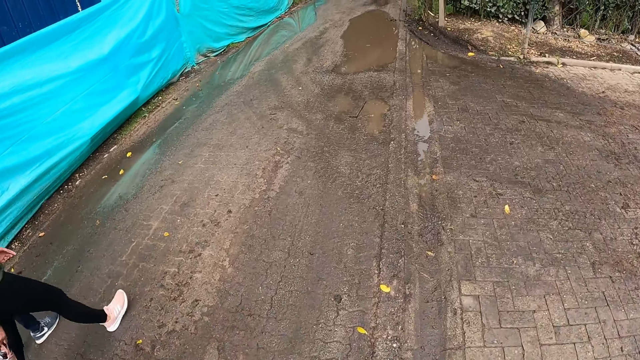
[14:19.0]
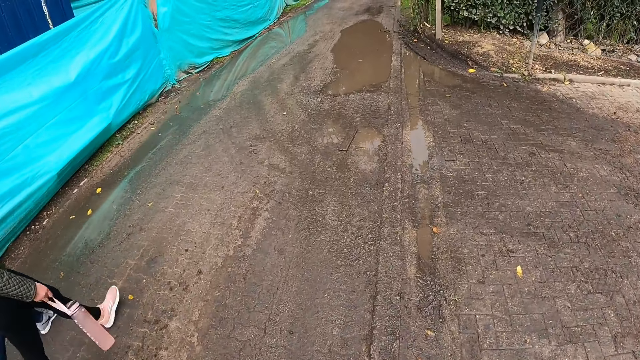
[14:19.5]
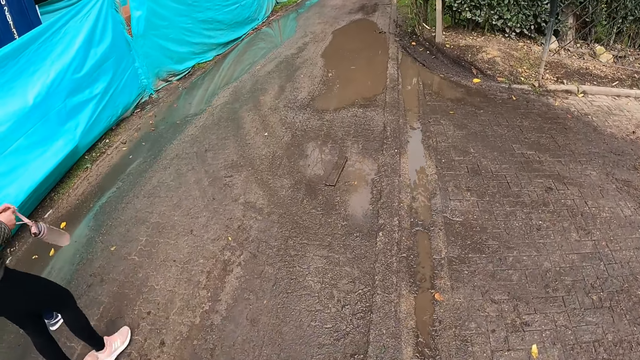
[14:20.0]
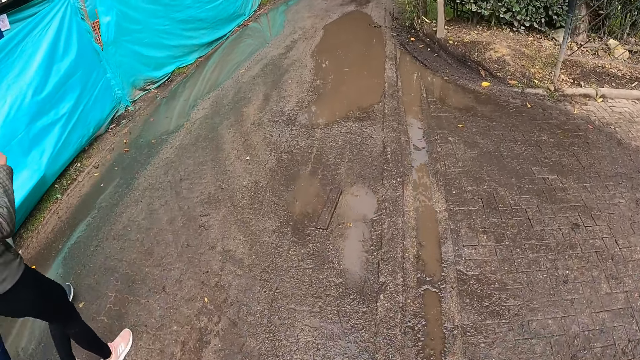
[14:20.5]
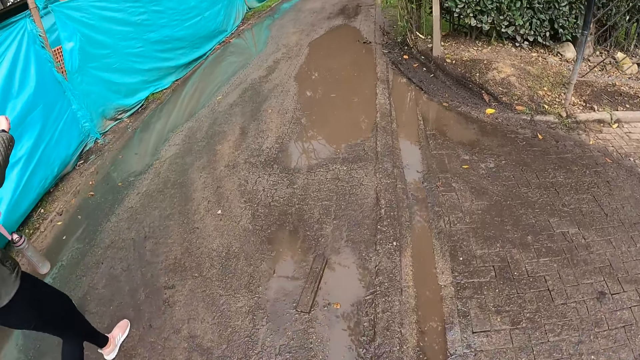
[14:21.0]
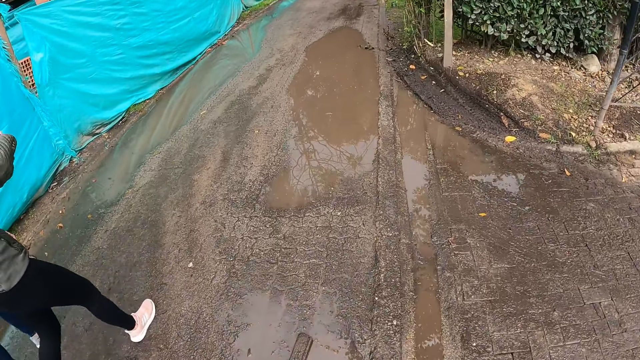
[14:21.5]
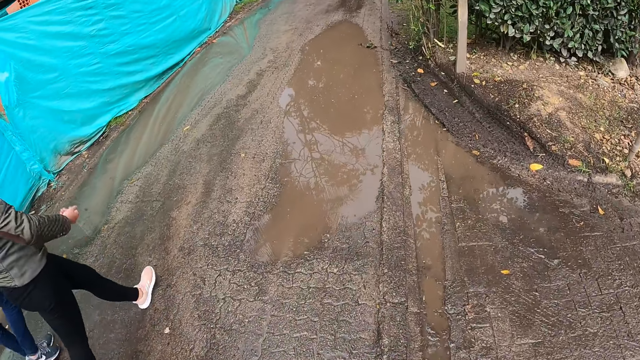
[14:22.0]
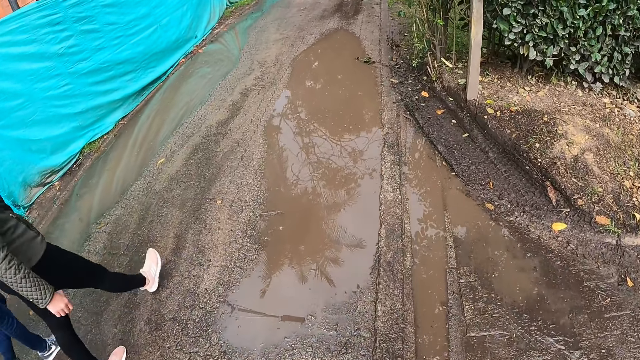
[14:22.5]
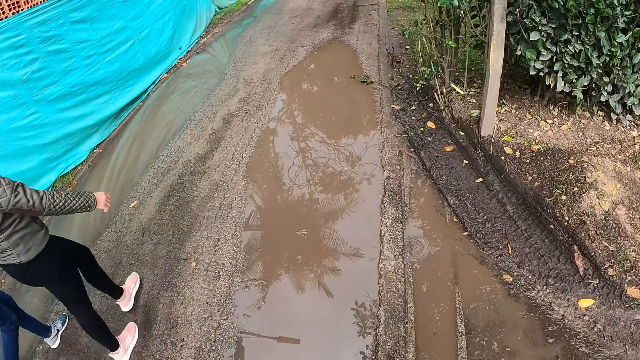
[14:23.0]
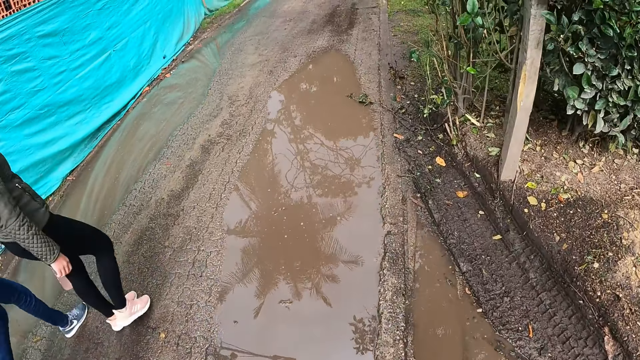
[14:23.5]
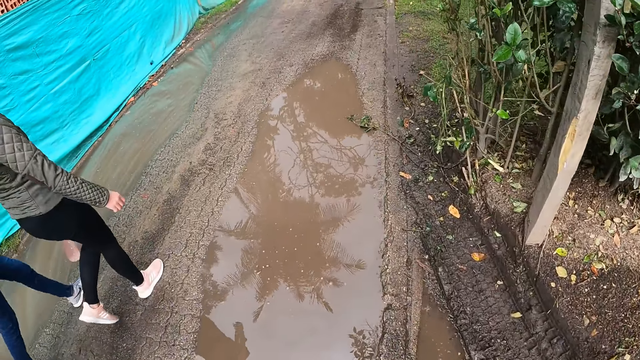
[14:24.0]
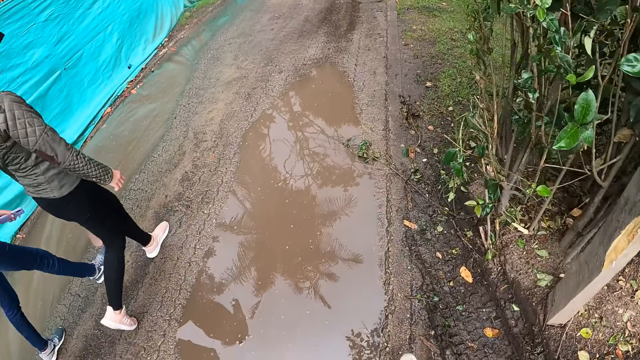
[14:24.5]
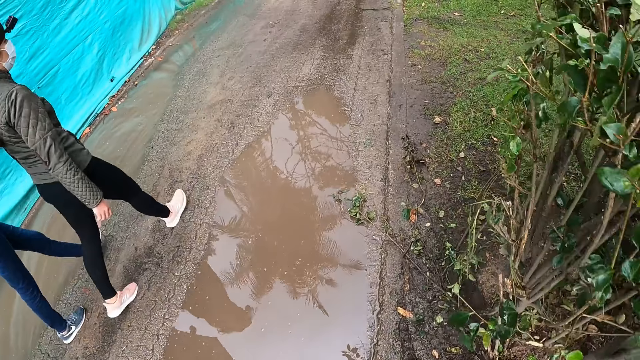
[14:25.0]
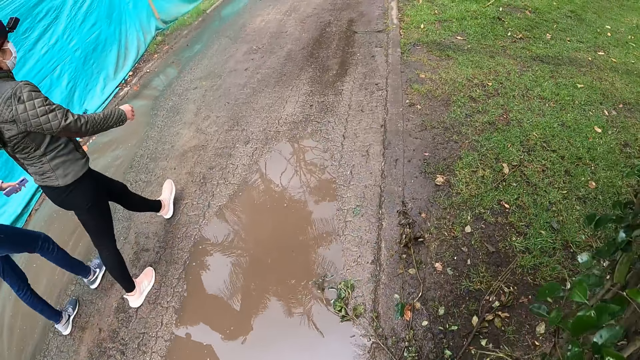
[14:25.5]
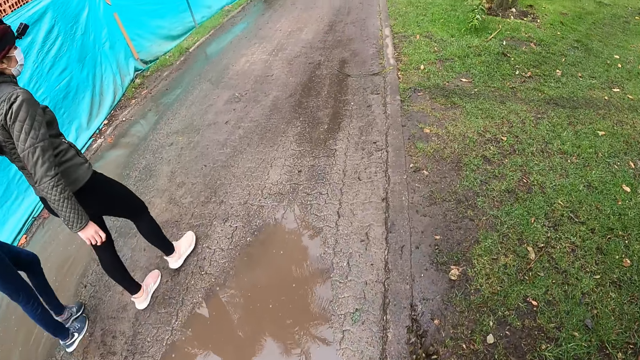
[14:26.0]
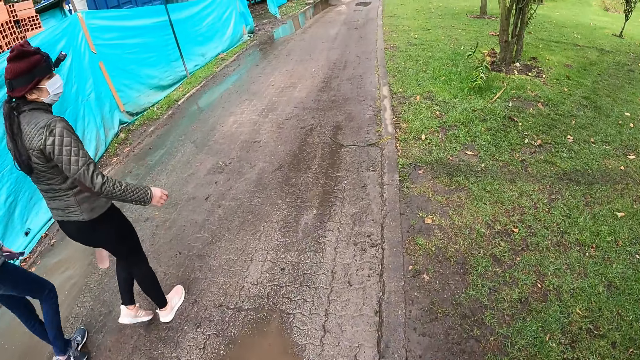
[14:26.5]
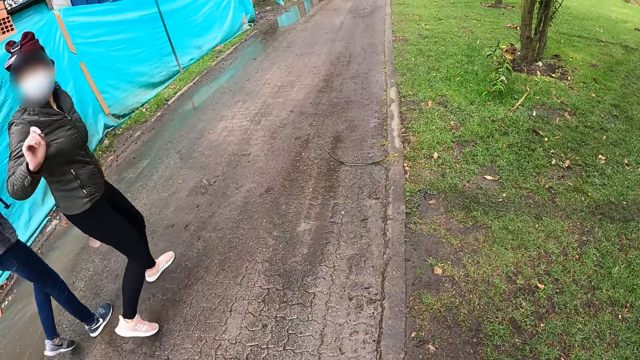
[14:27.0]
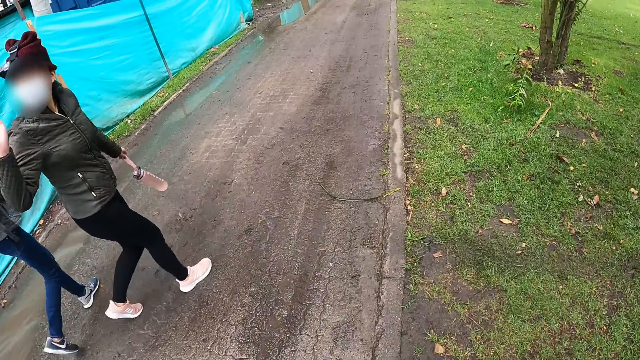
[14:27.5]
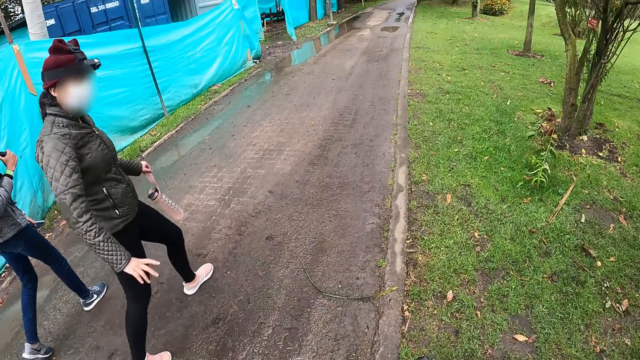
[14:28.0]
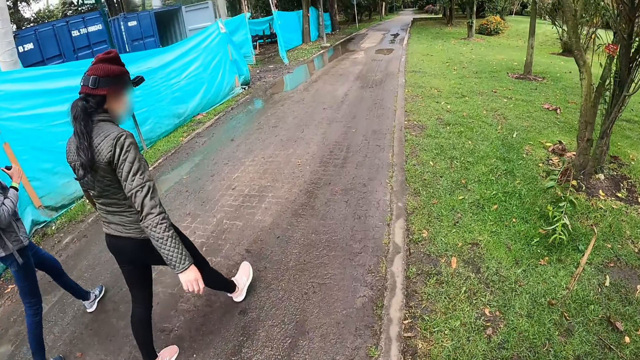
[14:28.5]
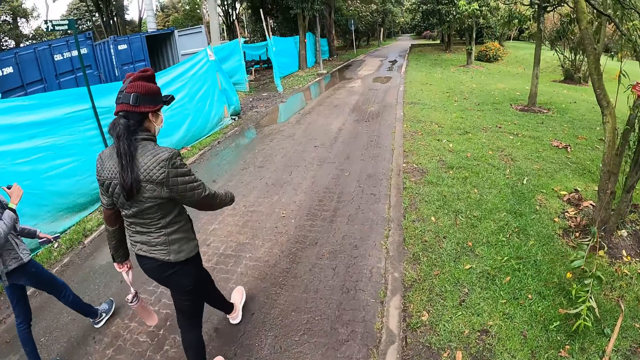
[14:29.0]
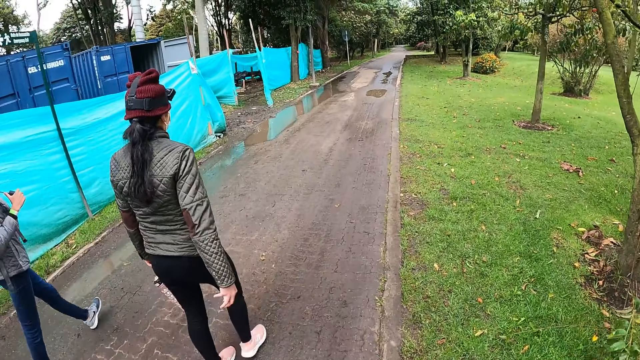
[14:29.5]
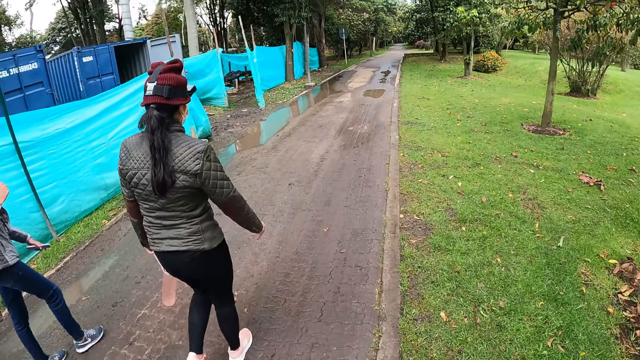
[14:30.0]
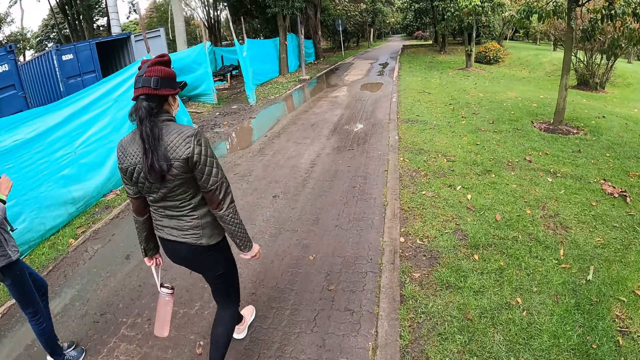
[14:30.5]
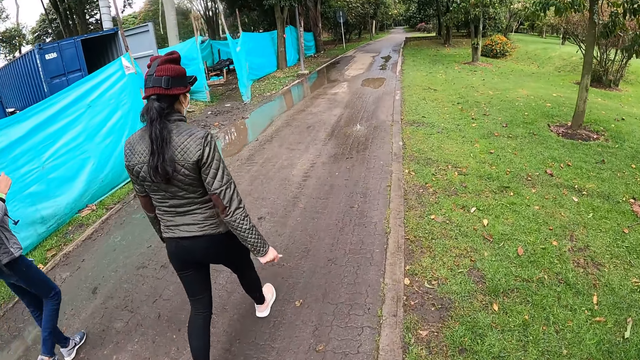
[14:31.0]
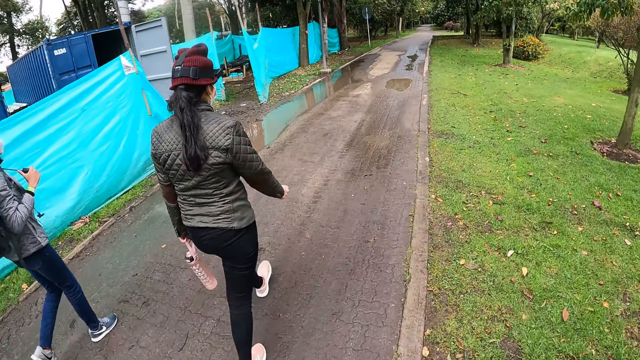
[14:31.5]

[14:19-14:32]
A woman demonstrates with her right hand. Another woman lowers her right hand. The camera wearer walks on the road alongside the group of people. The first woman interacts with the camera wearer and others, gestures out and walks on the road.

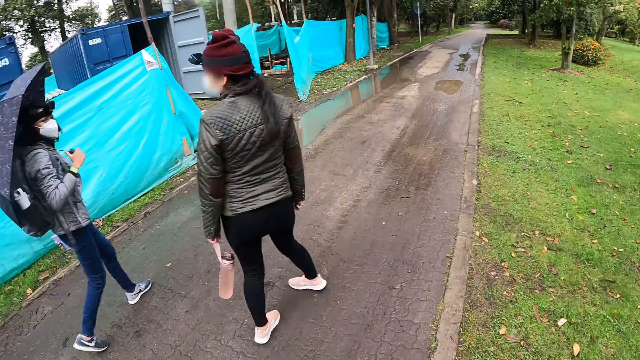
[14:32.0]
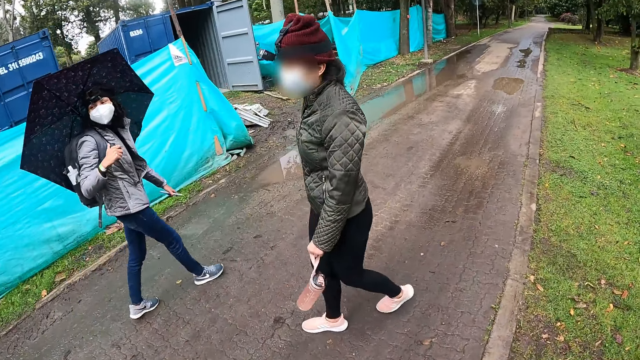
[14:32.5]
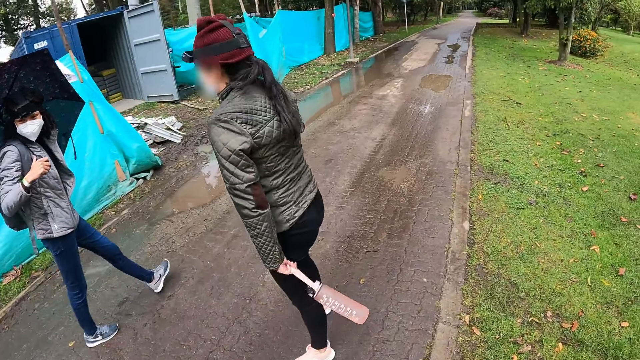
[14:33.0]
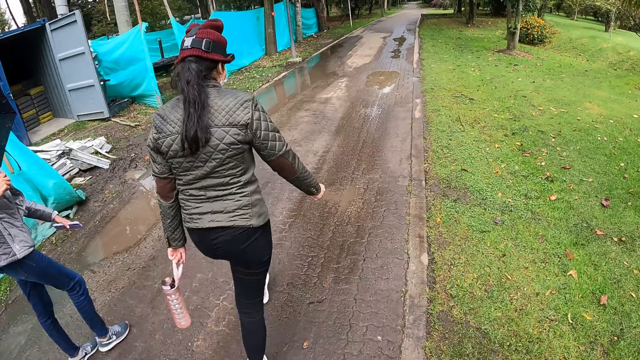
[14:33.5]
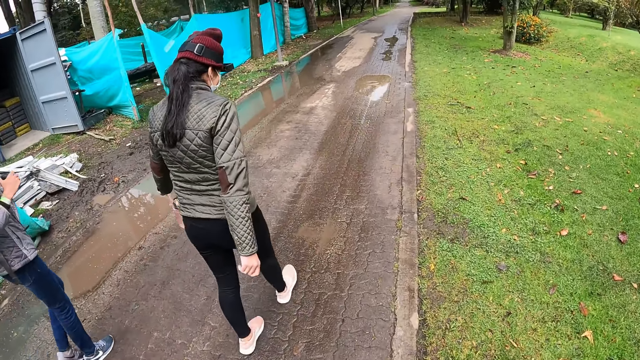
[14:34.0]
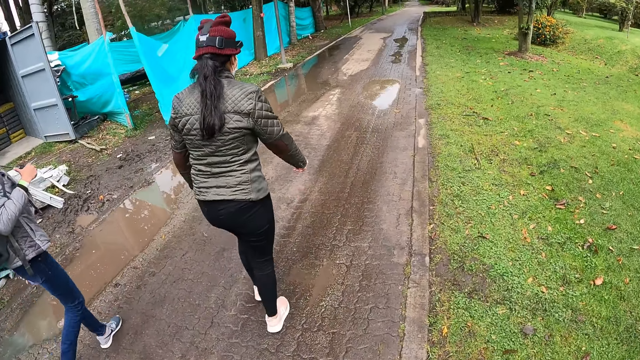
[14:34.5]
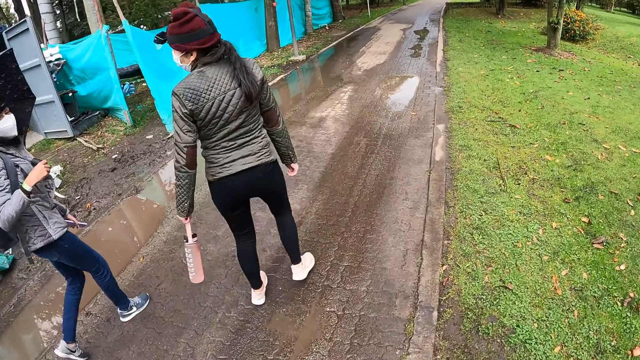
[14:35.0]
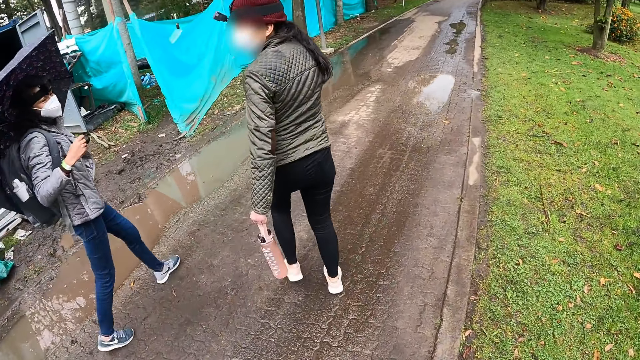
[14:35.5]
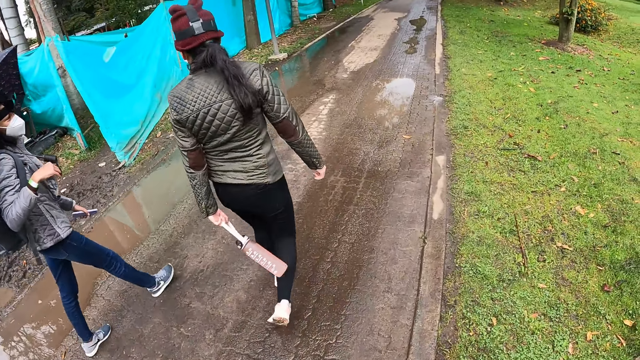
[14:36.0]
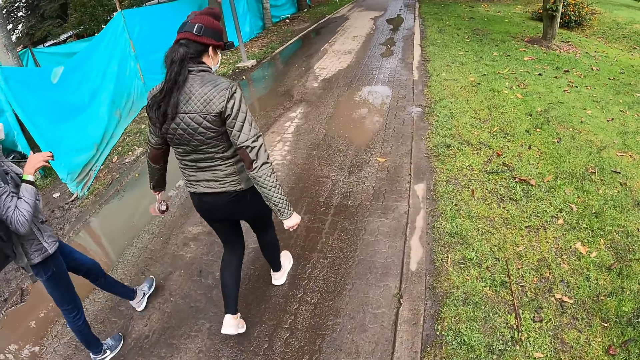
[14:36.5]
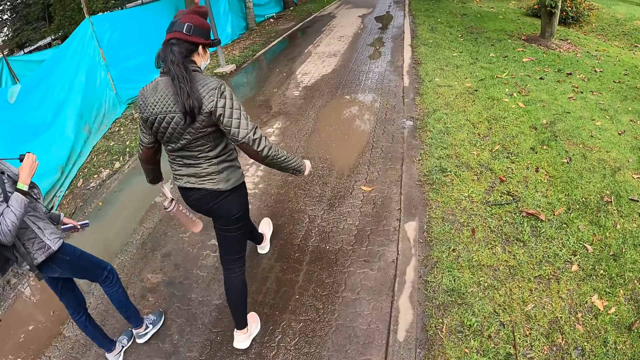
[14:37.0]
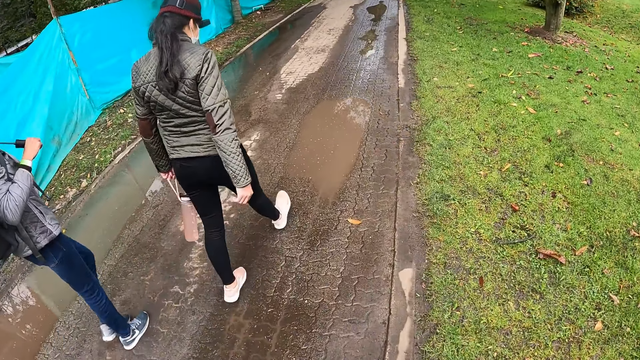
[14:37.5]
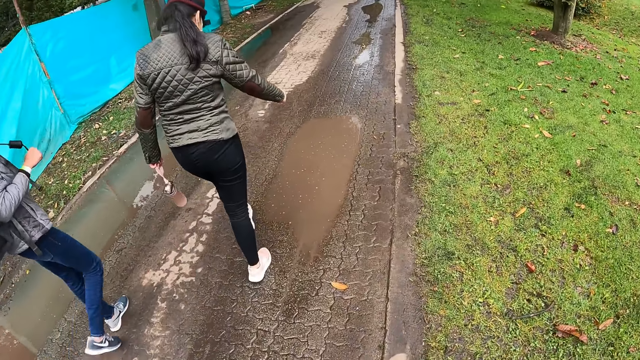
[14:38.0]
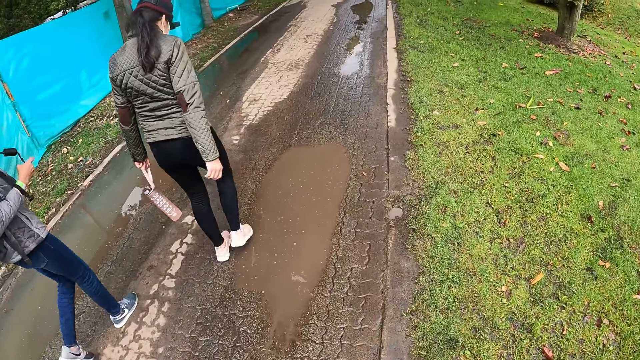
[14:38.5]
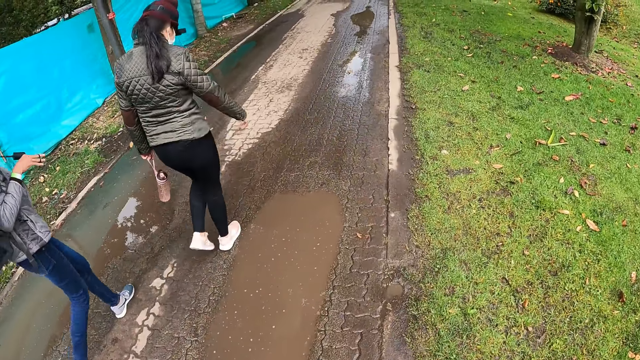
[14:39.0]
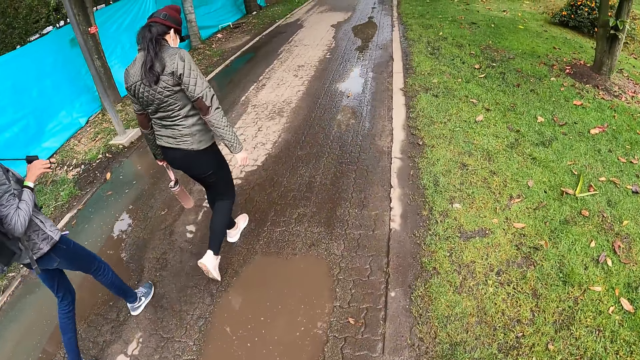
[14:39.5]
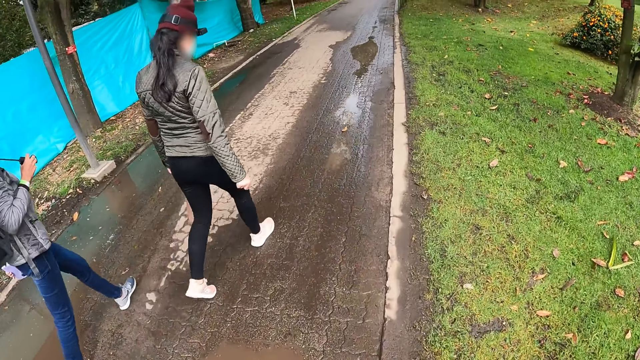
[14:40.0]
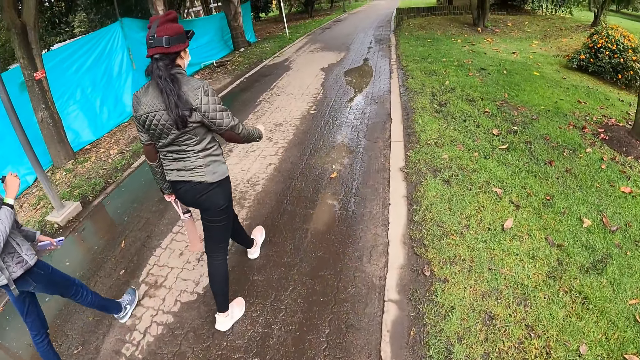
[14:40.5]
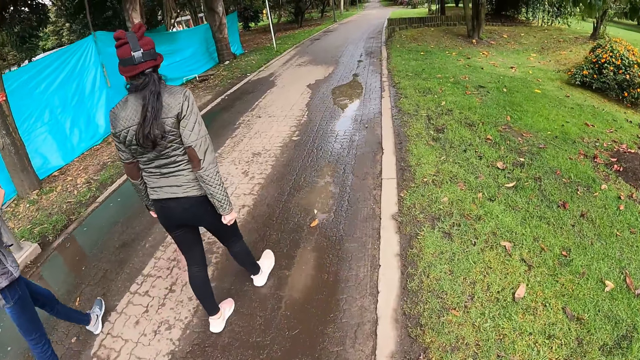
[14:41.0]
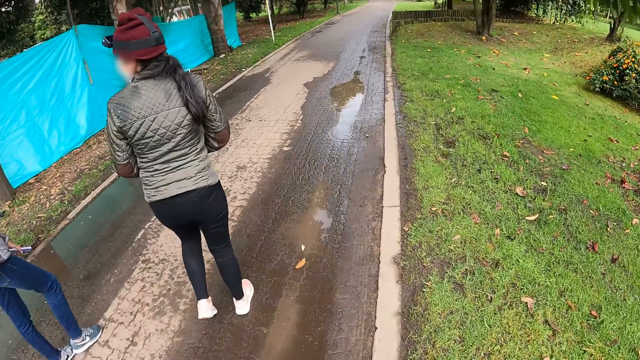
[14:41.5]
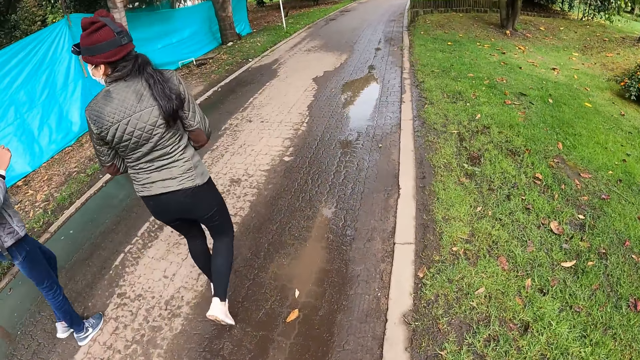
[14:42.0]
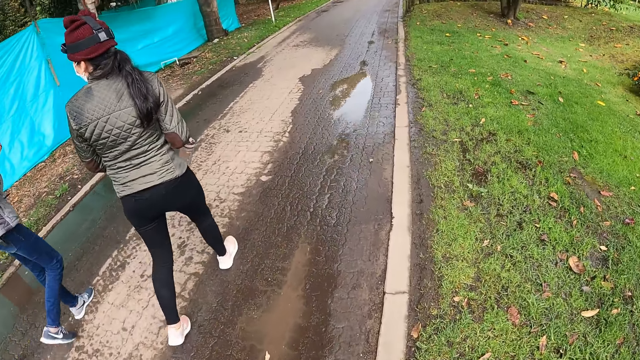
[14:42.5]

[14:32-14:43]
The camera wearer walks on the road alongside the group of people.
